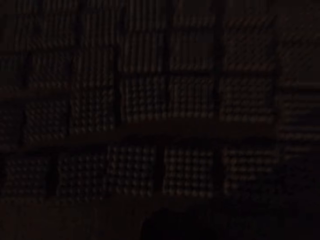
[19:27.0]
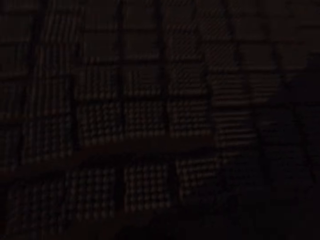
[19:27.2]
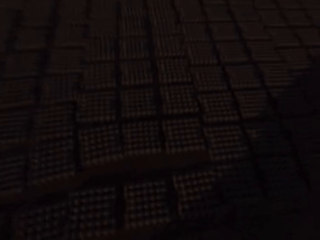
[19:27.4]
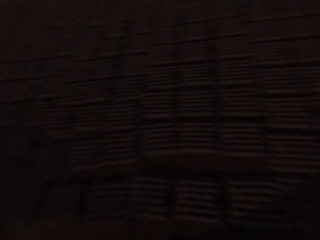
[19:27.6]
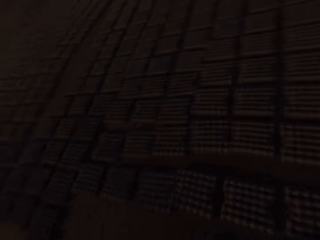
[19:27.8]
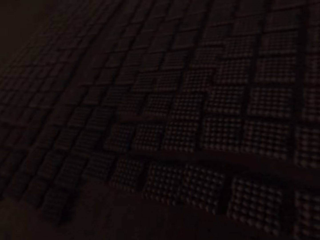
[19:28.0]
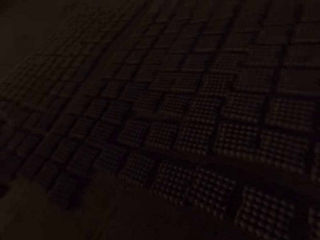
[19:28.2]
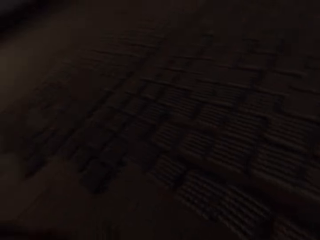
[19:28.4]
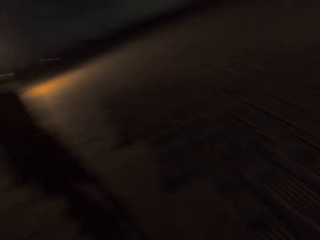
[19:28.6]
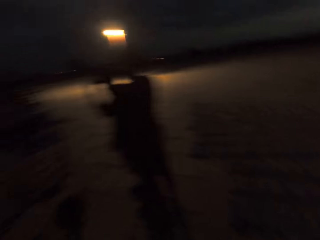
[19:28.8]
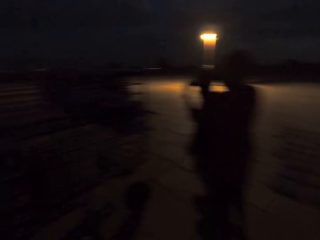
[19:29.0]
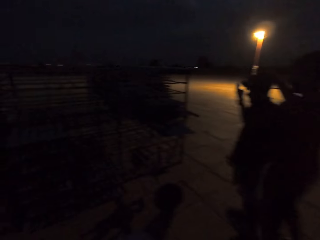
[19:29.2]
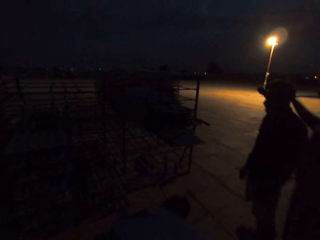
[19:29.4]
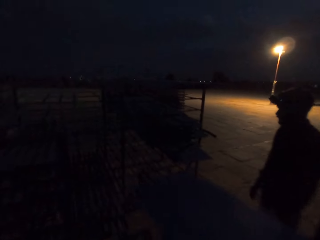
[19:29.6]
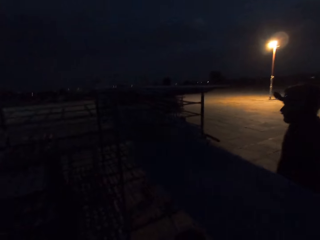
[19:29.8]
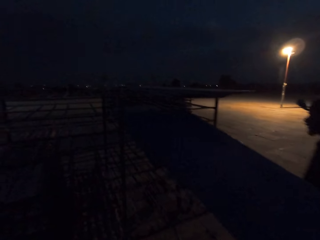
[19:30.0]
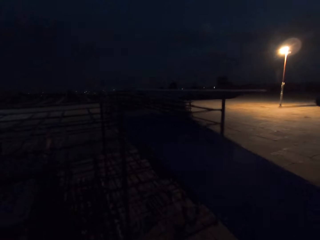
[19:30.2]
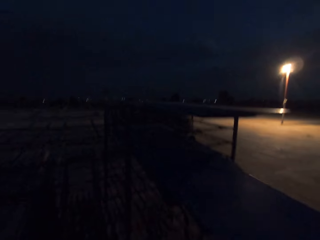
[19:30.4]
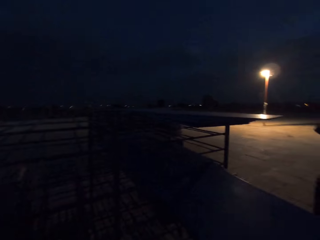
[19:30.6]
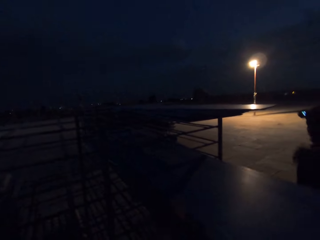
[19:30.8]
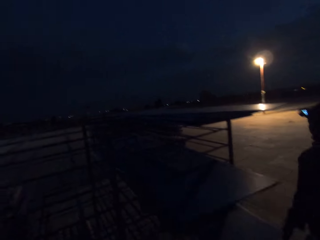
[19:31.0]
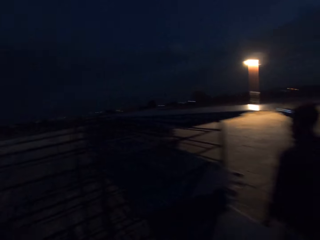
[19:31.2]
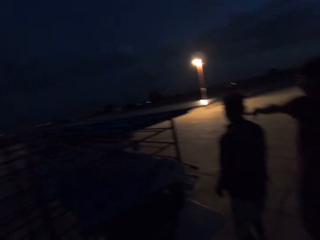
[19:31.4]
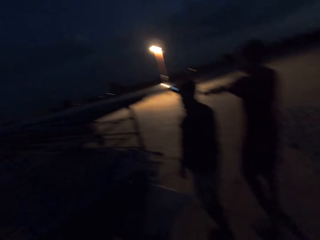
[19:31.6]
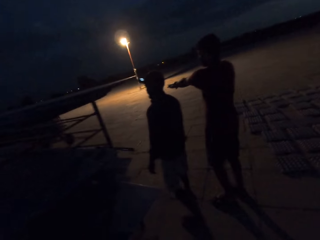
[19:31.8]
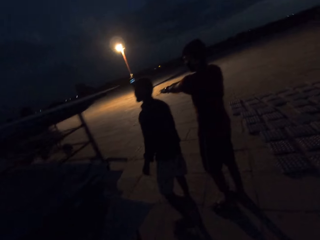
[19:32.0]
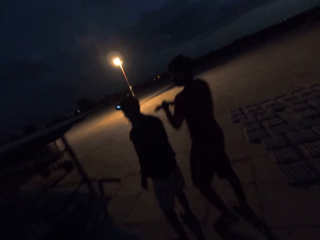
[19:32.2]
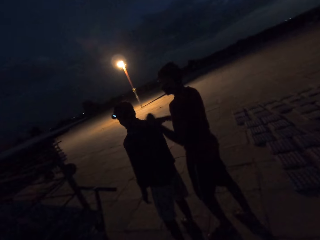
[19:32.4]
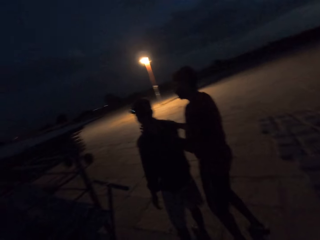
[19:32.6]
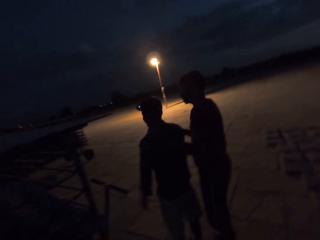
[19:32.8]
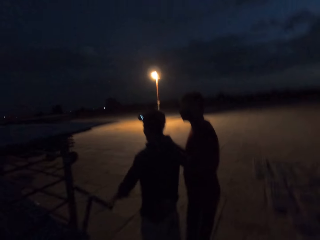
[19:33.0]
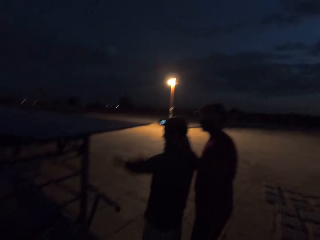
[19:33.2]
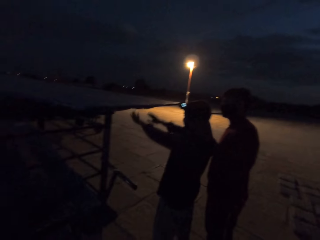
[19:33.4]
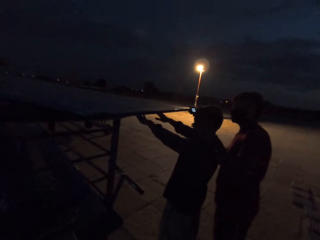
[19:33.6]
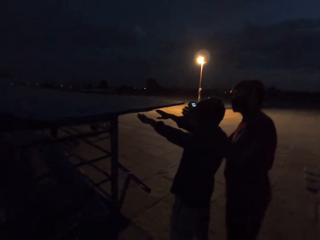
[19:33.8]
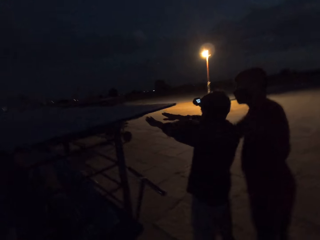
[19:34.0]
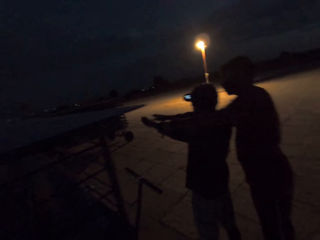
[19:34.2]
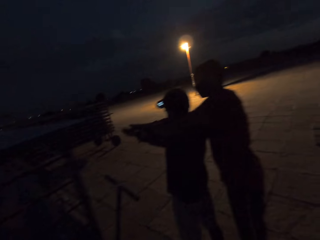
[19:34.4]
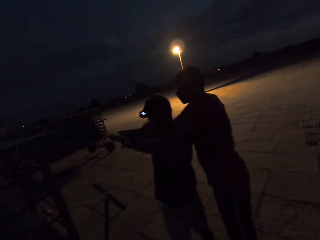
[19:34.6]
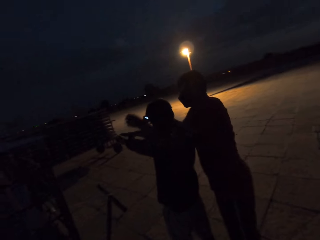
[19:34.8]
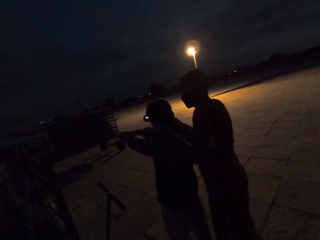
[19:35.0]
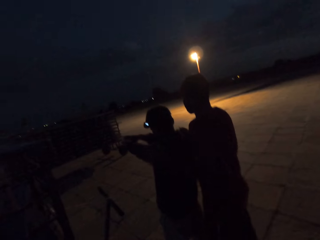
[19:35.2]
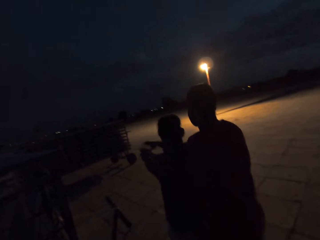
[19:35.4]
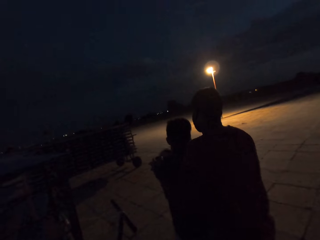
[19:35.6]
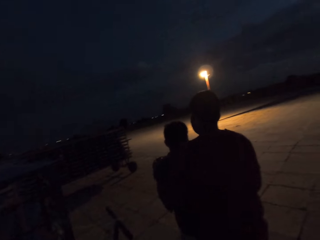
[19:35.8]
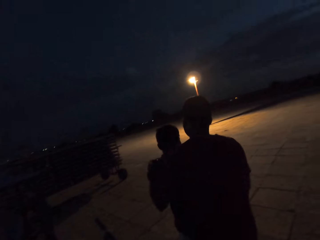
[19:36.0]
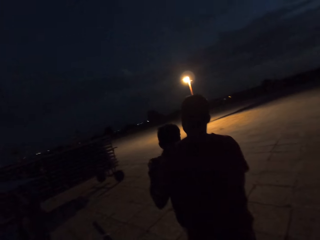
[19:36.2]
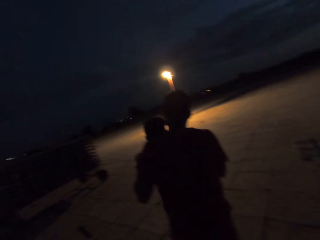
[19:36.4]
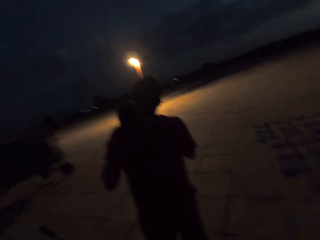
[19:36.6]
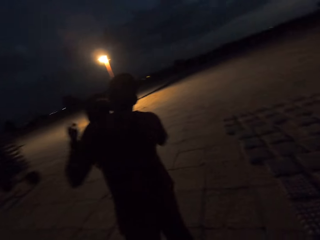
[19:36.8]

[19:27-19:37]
A man interacts with another man. The camera wearer inserts the tray into the storage rack with both hands. They look around the field. A man holds another man's shoulder. The other man scratches his hands.

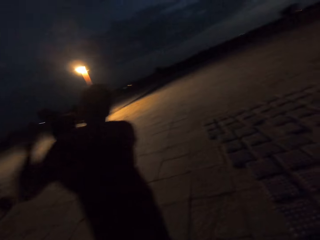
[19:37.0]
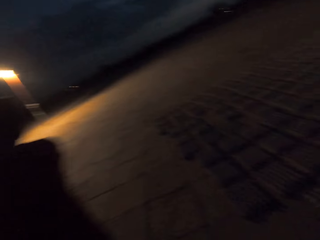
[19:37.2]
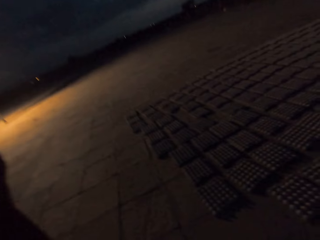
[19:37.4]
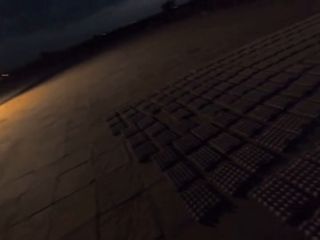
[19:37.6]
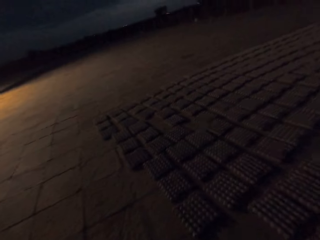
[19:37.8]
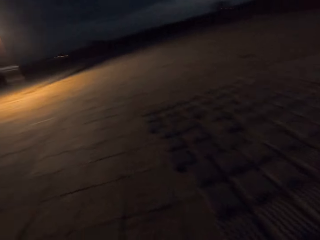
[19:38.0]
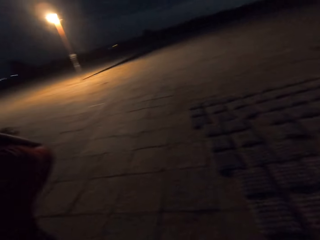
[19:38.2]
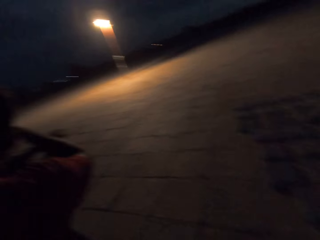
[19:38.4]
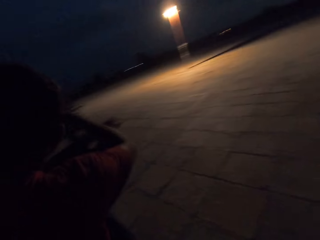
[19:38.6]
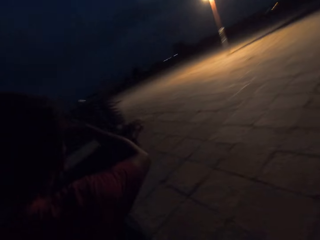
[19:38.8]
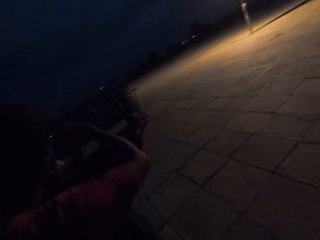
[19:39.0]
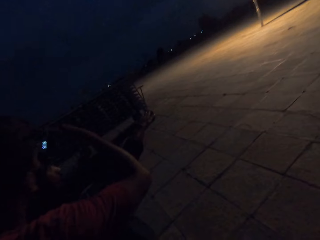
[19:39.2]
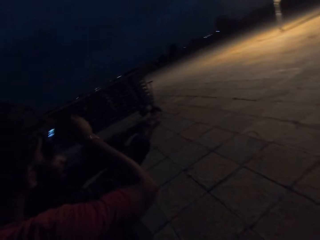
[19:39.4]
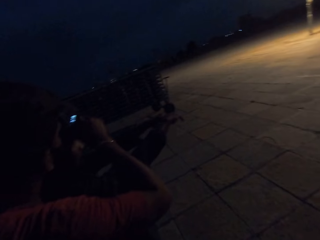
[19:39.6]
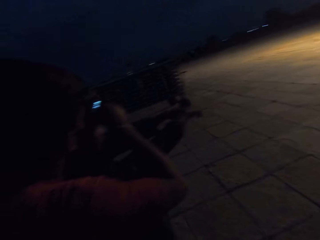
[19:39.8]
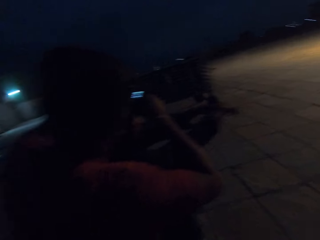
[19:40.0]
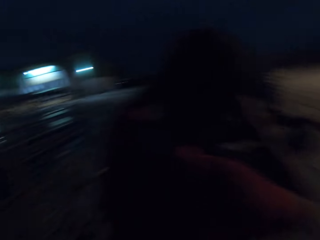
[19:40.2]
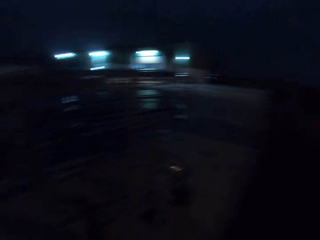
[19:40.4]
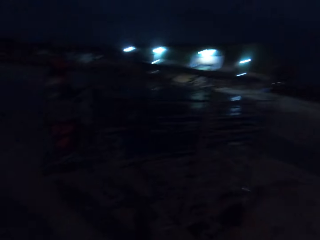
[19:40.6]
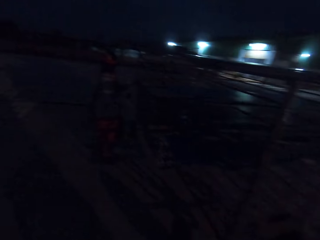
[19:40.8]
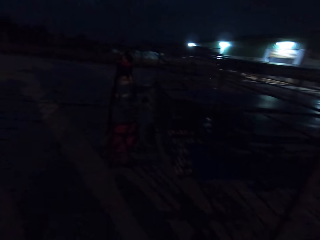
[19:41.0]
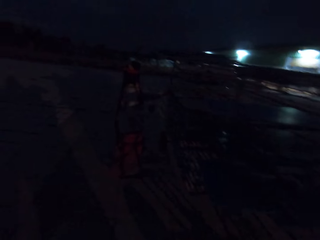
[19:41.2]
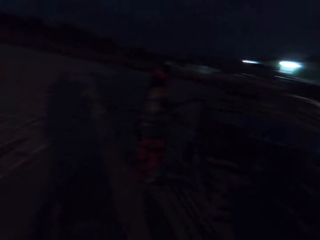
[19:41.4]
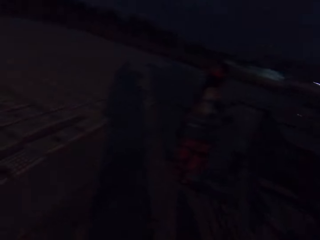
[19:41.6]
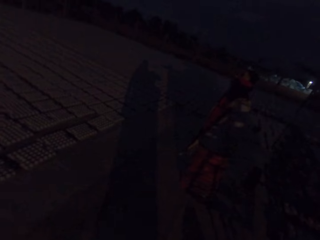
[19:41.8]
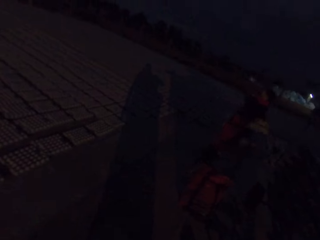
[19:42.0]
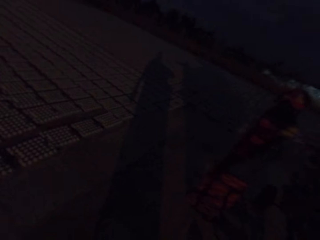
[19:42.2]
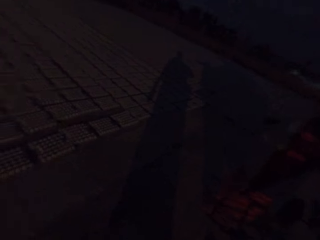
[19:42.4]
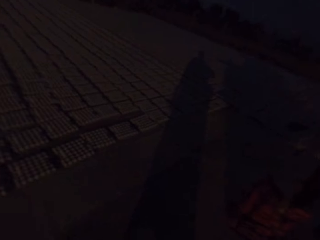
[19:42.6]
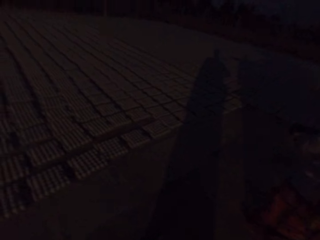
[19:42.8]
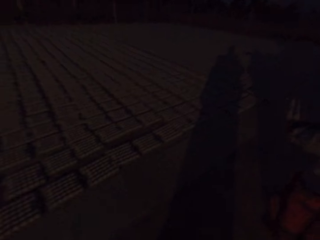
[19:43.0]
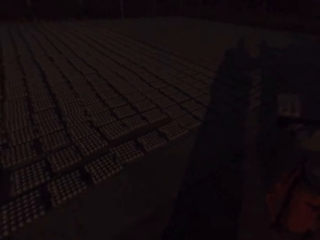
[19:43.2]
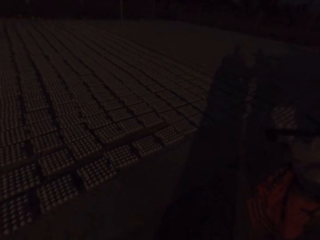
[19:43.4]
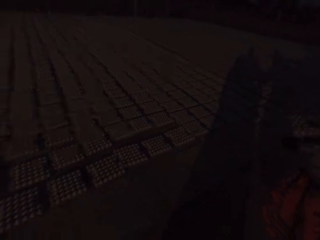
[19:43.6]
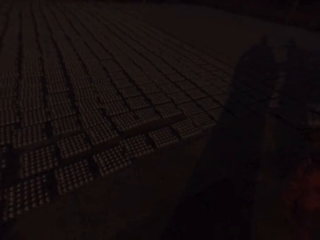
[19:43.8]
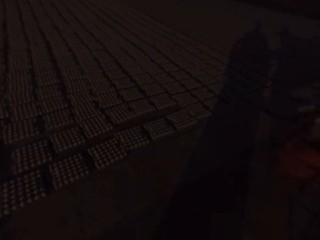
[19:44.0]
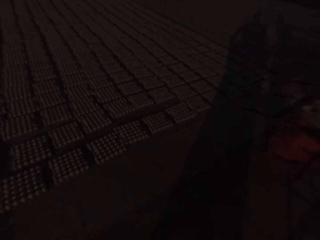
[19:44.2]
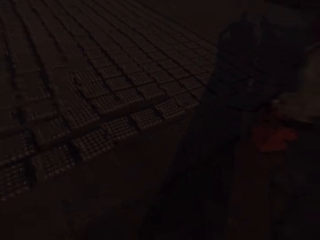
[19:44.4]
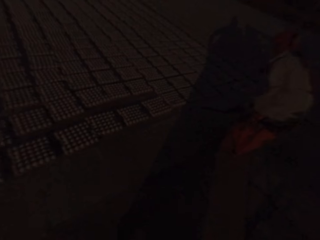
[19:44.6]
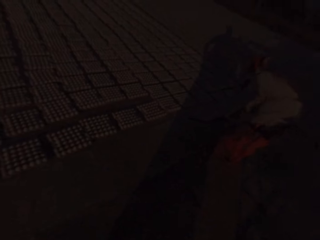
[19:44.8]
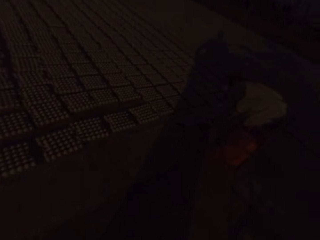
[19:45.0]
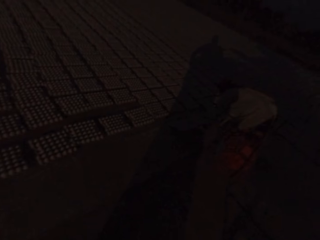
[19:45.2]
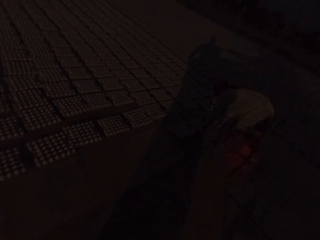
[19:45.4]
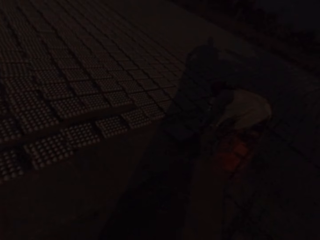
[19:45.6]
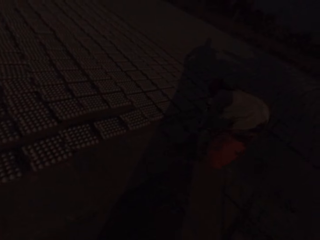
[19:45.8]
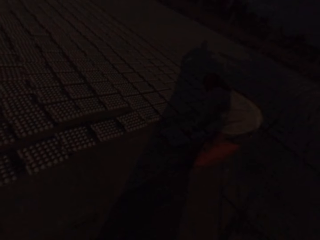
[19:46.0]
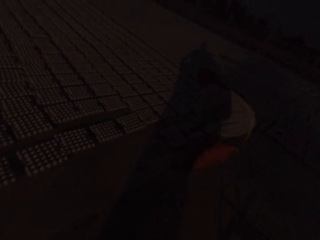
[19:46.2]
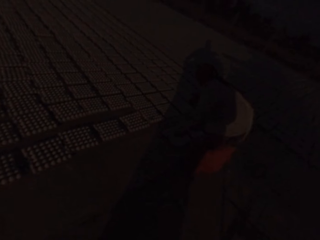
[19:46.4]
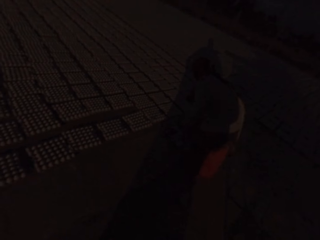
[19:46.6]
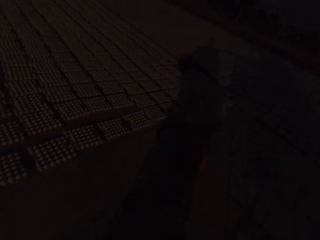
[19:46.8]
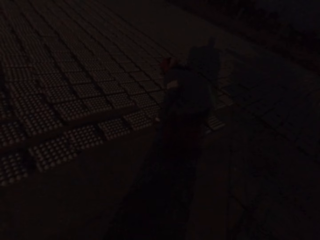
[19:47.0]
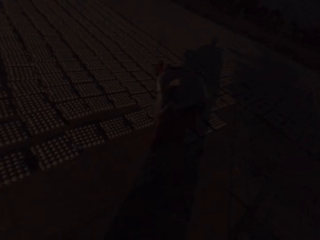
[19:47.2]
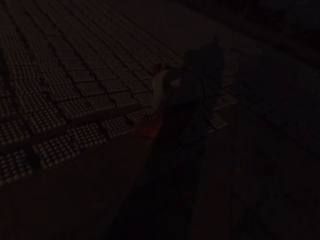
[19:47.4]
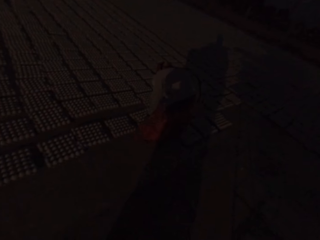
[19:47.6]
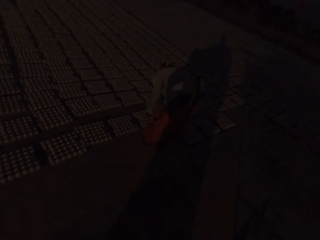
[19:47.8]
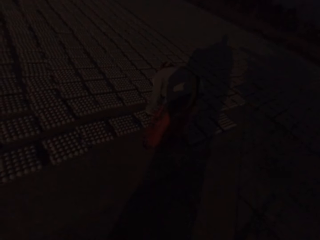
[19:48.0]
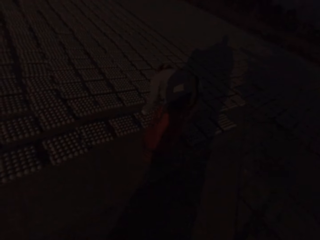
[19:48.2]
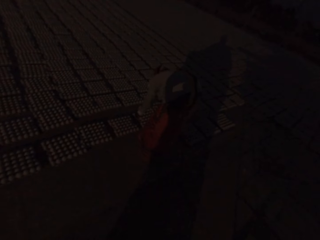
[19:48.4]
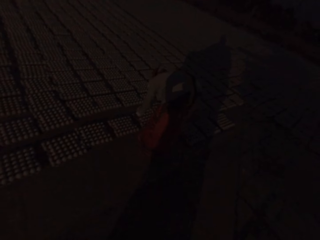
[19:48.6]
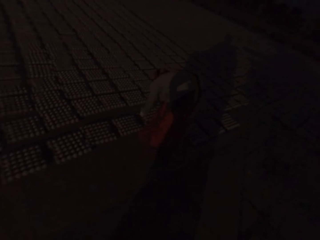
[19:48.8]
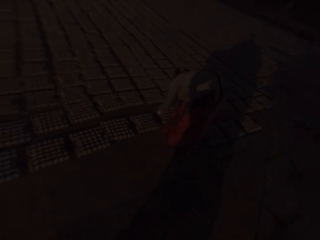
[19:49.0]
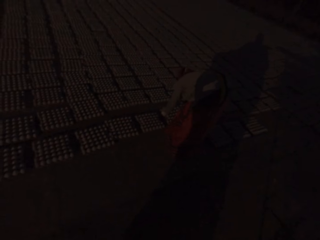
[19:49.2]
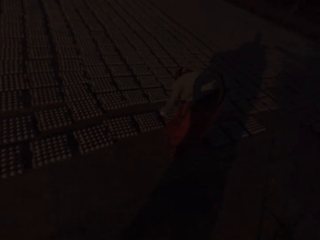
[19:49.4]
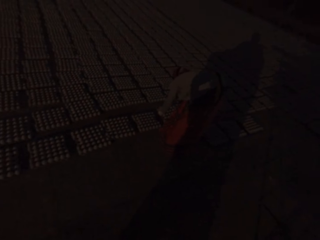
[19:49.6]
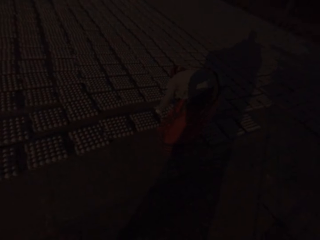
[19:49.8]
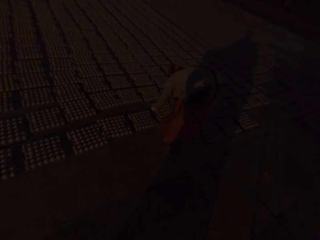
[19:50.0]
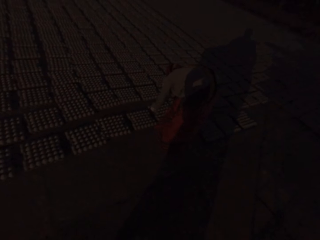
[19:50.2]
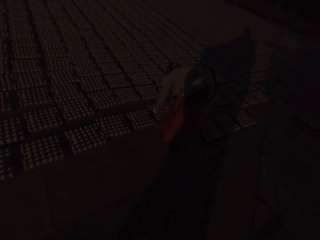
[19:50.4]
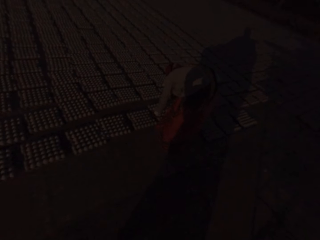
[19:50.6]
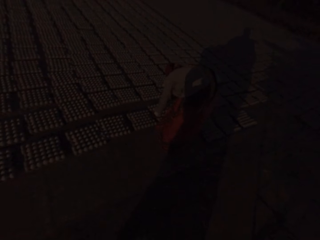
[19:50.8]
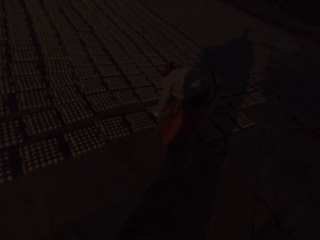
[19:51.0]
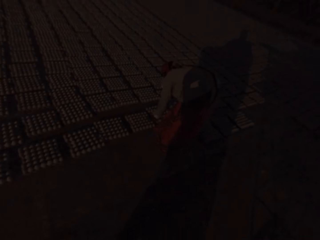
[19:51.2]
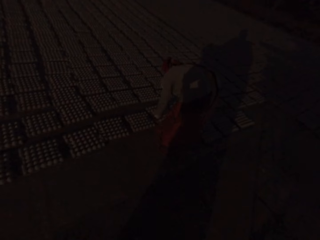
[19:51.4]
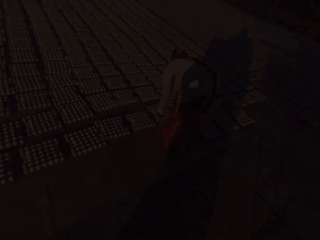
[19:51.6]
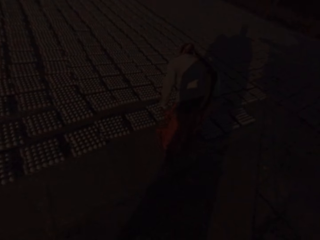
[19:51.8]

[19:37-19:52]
A man adjusts the camera on another man's head with both hands. A third man picks a tray from the storage with his left hand. The third man pulls a board. The third man drops the tray on the ground with both hands. The third man adjusts an egg crate on the ground with both hands.
